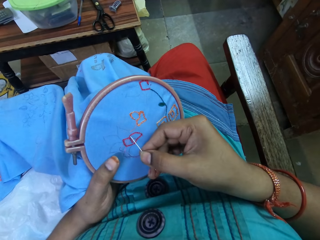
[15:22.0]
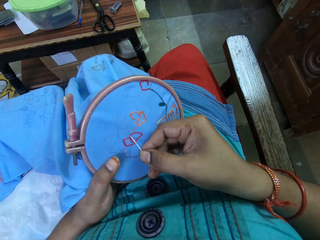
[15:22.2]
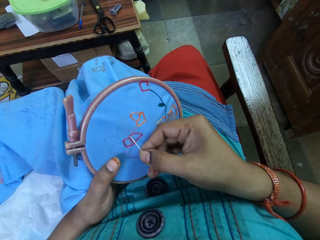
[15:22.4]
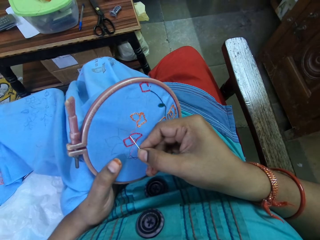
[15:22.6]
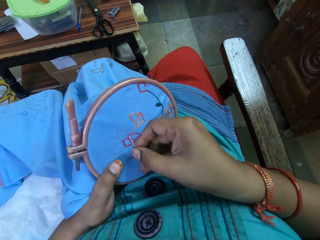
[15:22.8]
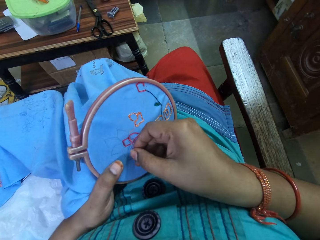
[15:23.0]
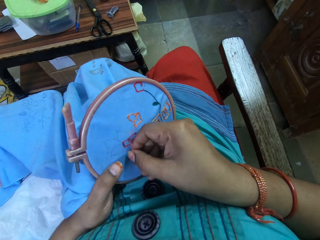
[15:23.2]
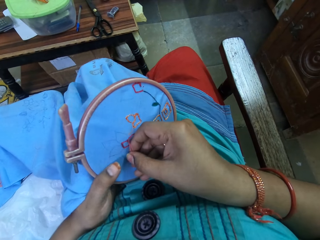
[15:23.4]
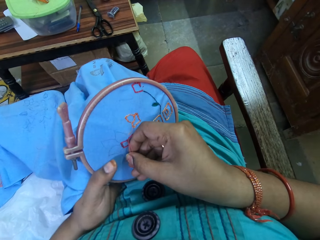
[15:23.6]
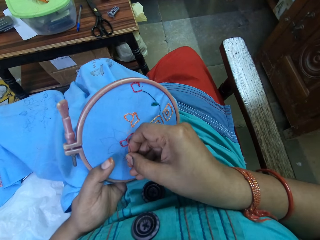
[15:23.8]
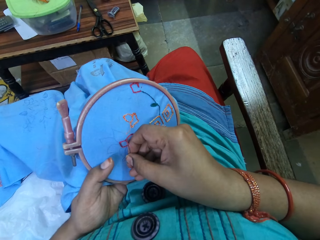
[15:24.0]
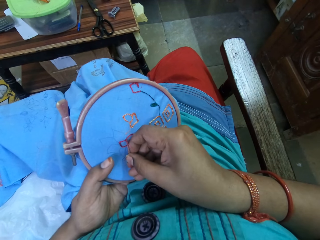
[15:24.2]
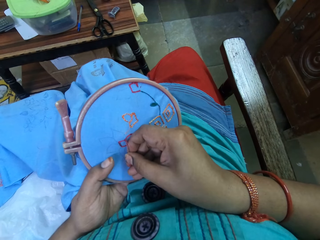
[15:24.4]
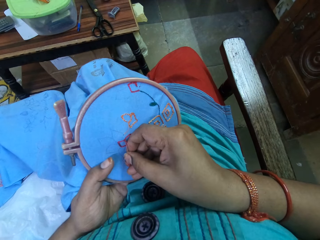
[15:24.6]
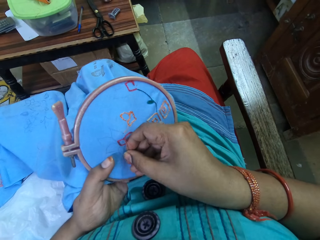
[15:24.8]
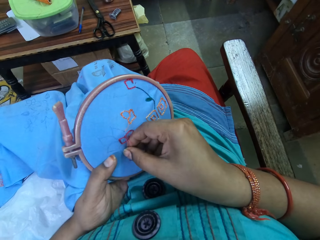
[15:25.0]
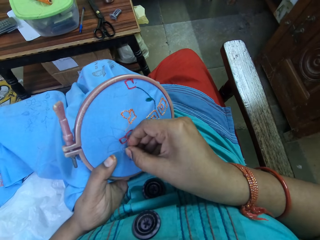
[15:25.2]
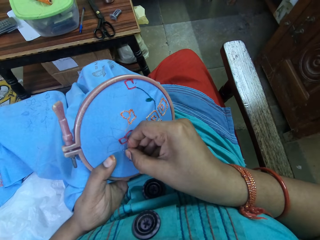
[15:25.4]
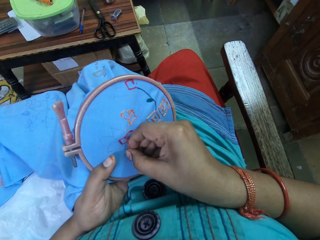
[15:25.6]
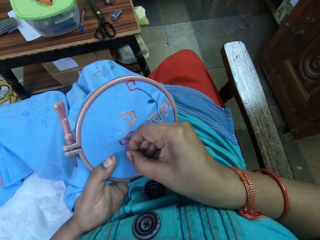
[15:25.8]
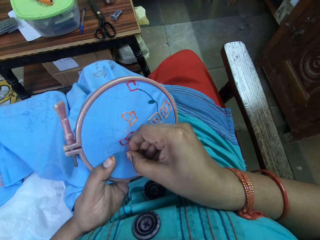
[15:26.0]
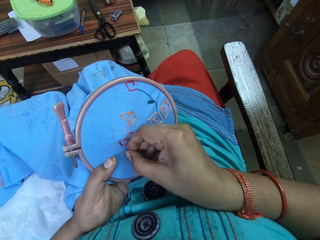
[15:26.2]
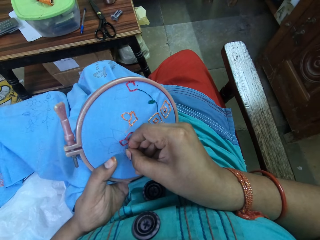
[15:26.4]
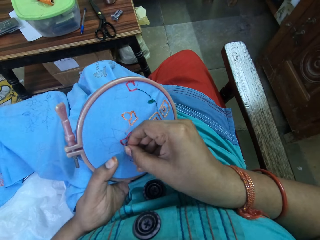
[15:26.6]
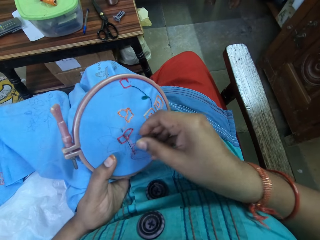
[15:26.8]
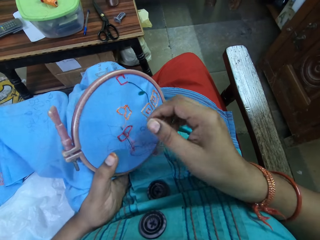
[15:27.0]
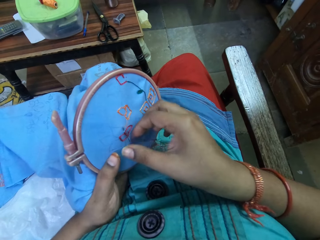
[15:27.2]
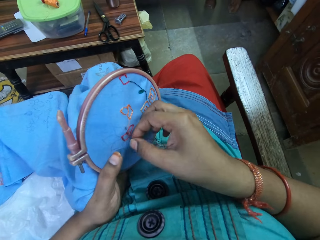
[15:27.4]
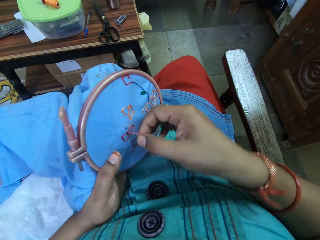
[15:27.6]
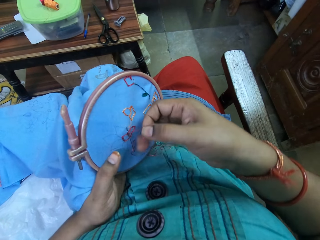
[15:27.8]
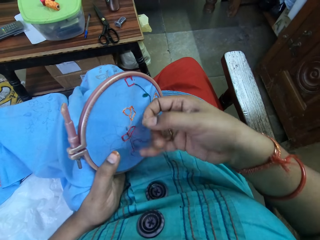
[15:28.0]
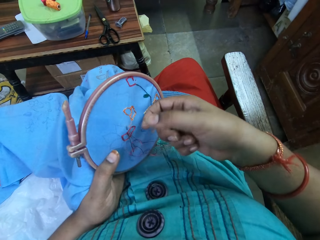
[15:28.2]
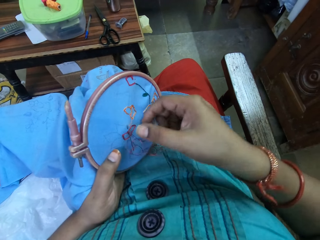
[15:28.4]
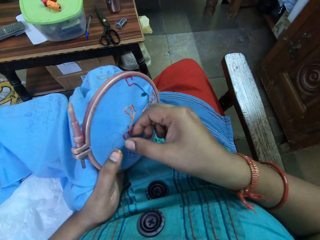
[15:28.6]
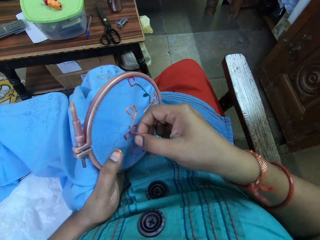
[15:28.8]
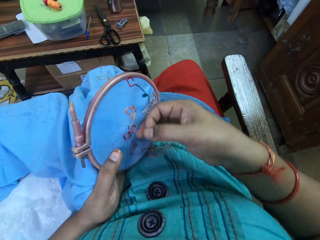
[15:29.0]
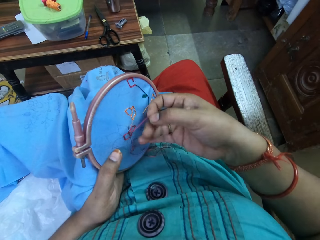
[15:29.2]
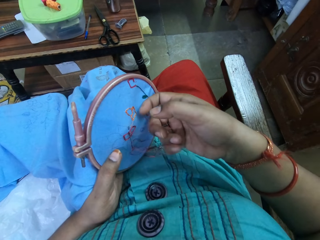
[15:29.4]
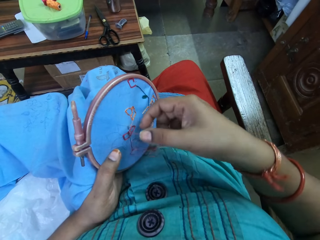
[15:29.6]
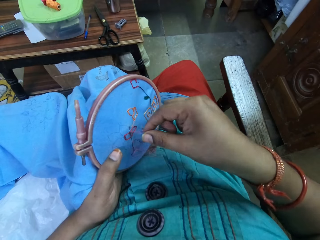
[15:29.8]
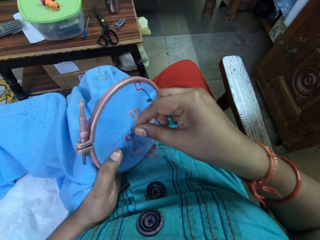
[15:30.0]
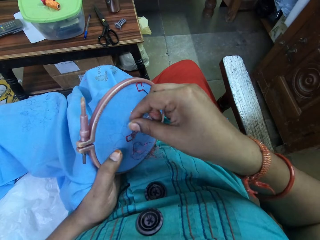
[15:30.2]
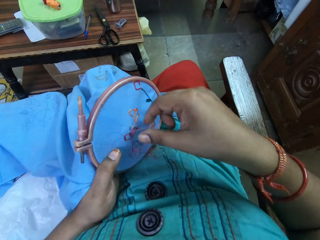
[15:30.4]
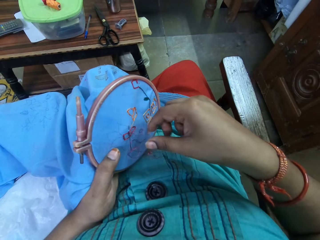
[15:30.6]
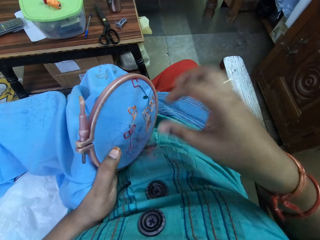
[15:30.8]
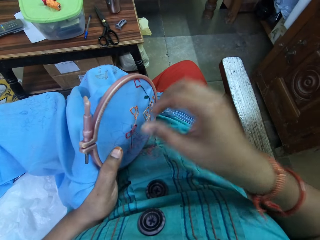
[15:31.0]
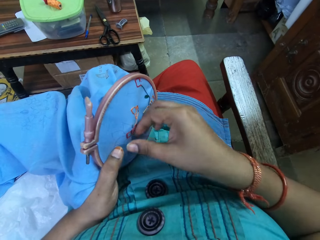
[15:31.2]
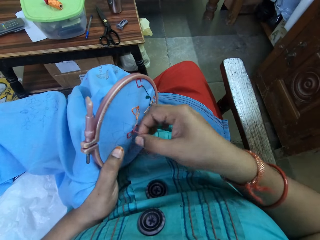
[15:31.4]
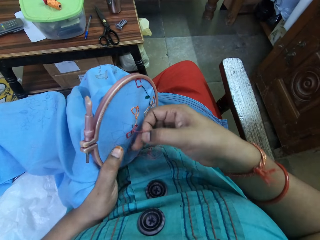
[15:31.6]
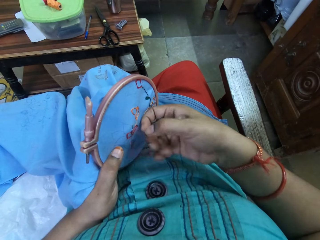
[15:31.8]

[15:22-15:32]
The camera wearer sews the cloth with the needle. They pick up a thread.

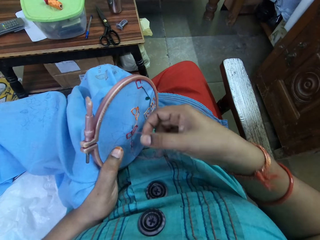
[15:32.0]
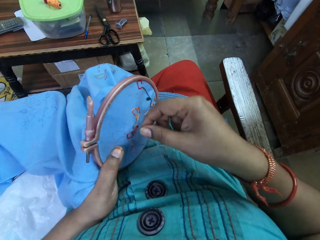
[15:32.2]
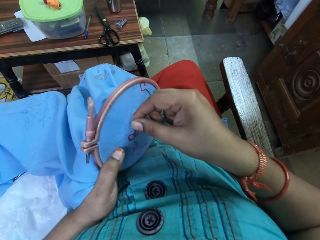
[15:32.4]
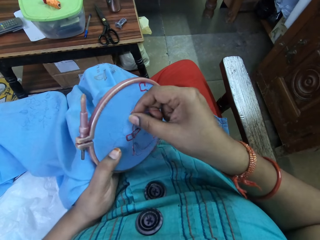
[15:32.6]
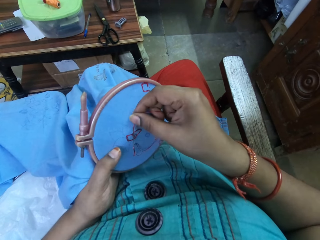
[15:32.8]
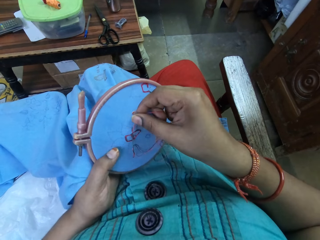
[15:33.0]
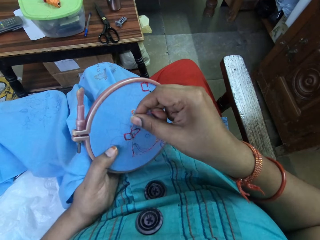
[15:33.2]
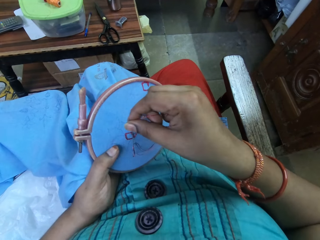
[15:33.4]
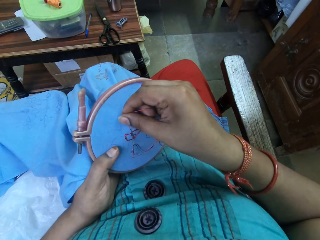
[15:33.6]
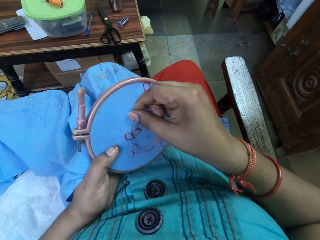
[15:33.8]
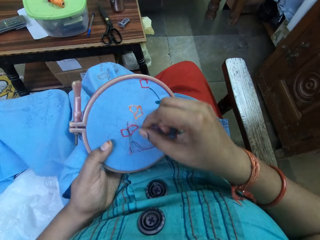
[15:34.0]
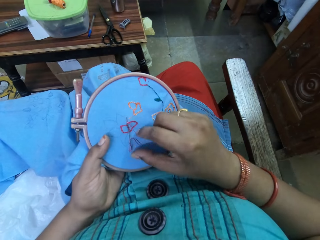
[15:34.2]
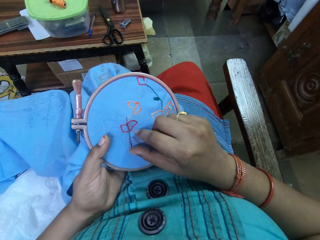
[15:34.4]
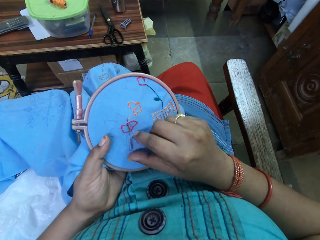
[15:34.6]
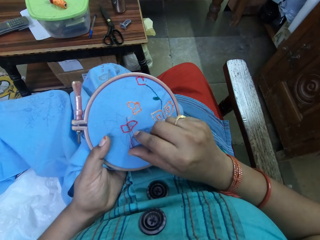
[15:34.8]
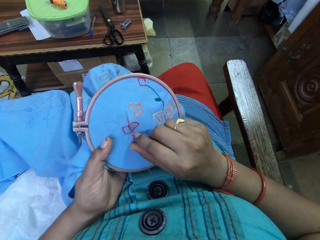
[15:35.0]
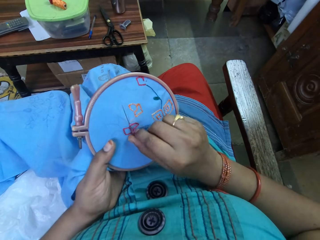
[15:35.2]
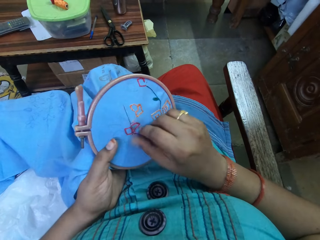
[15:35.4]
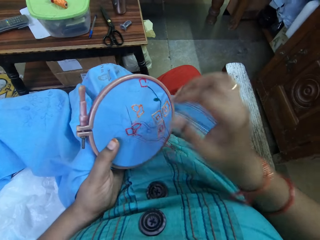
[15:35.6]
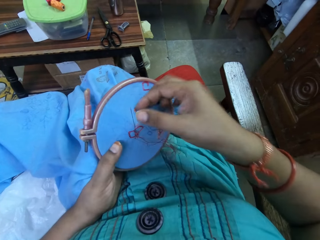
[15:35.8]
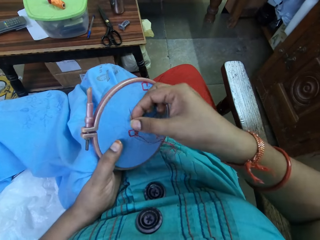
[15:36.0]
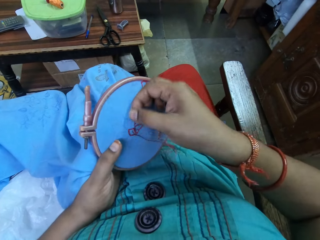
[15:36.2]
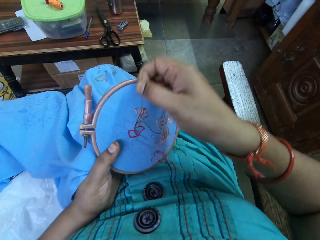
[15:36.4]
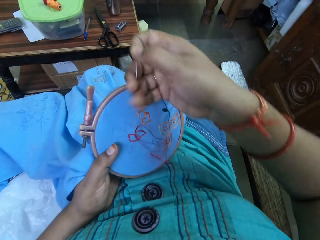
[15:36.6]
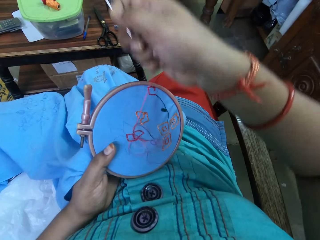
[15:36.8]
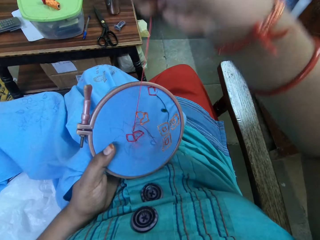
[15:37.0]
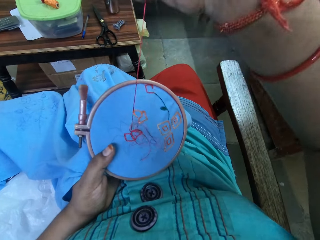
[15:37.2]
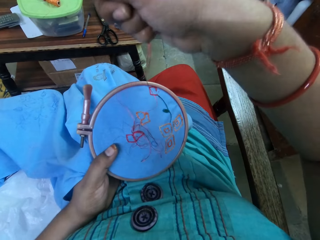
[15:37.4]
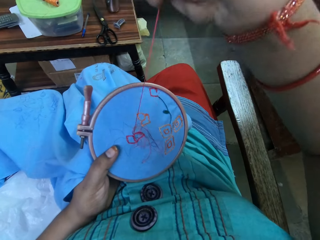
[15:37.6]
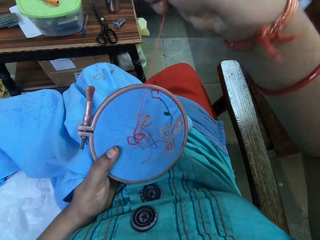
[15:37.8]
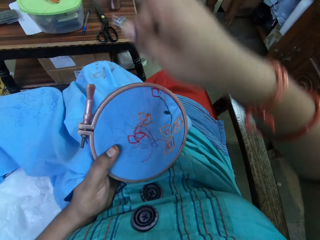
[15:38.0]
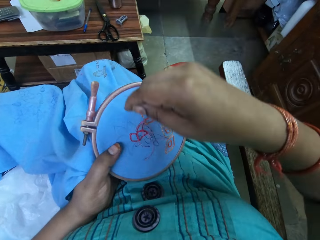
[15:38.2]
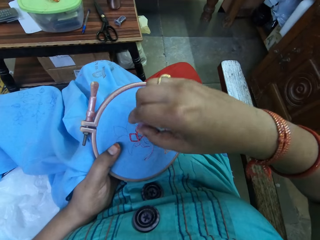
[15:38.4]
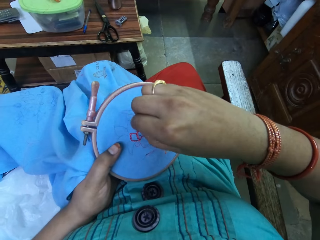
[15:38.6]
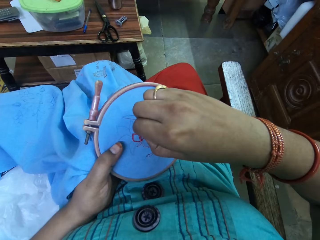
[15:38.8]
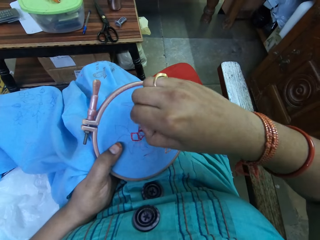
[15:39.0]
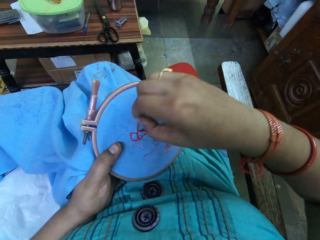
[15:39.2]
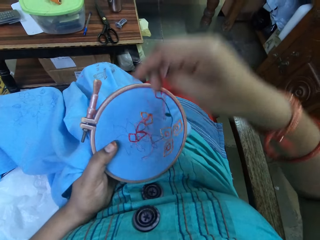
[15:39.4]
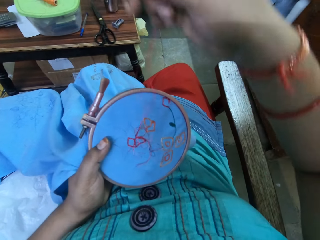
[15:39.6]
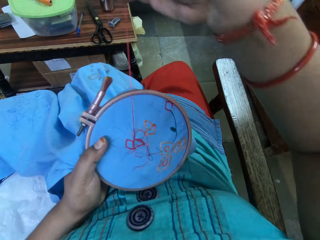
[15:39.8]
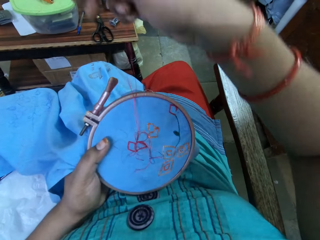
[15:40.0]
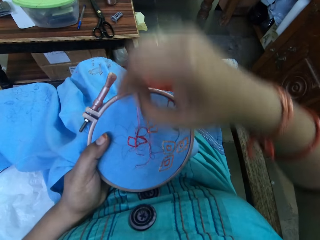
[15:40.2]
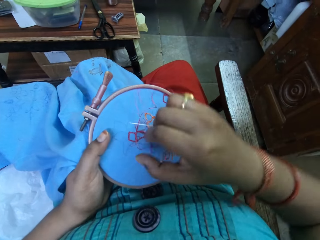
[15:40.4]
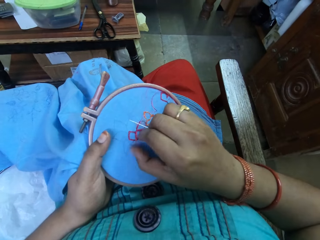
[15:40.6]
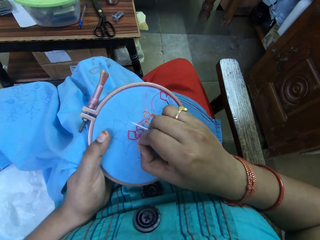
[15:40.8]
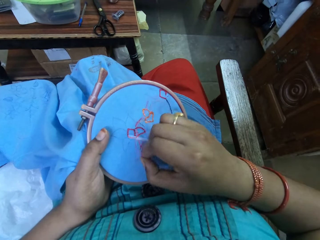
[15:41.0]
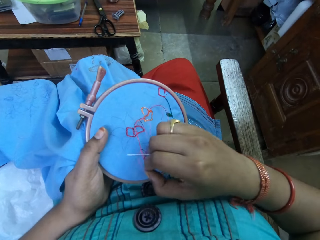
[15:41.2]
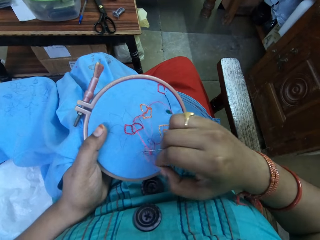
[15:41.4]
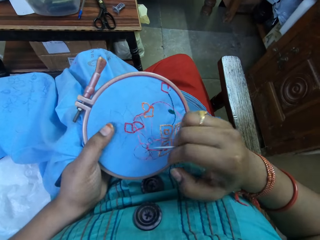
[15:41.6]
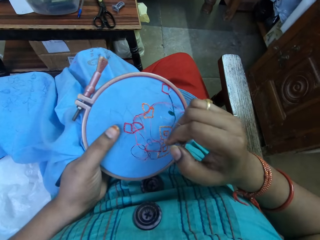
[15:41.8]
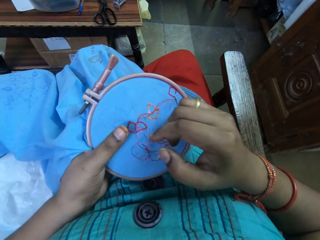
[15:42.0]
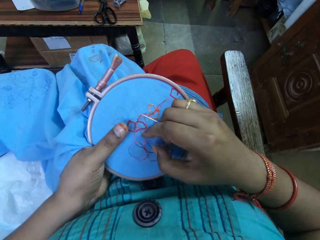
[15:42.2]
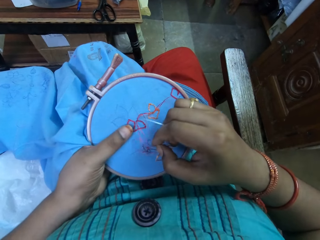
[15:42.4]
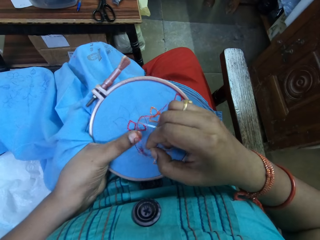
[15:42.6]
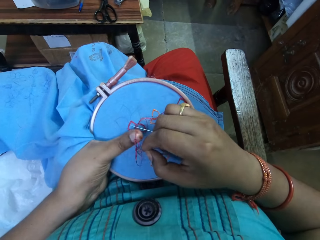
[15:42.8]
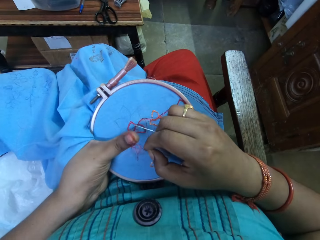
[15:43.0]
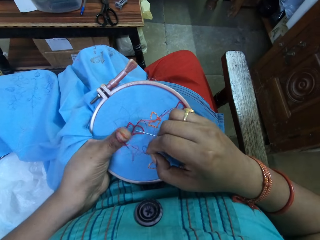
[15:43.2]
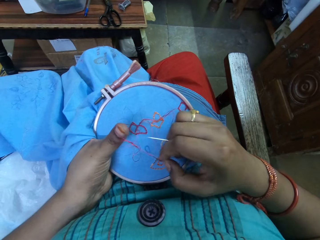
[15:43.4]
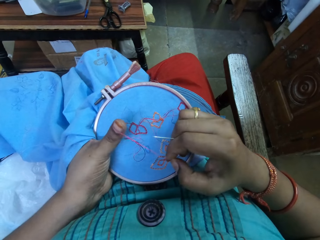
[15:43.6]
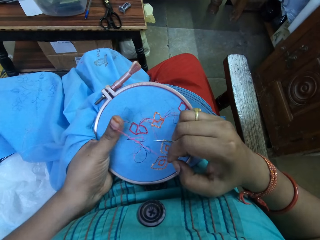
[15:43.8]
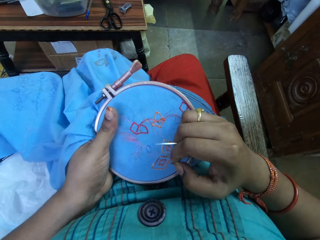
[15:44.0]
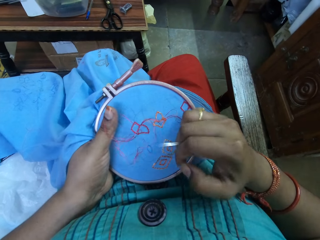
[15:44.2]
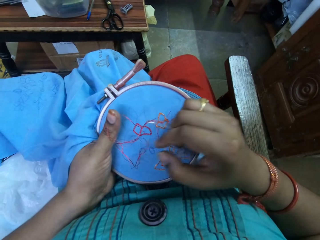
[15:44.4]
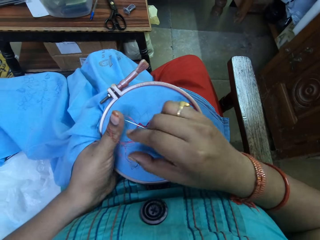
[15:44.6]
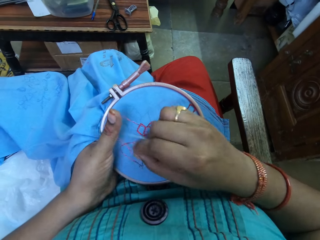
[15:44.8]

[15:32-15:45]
The camera wearer rotates a thread around the needle. They sew a cloth with the needle. They pull the thread. They untangle the thread.
